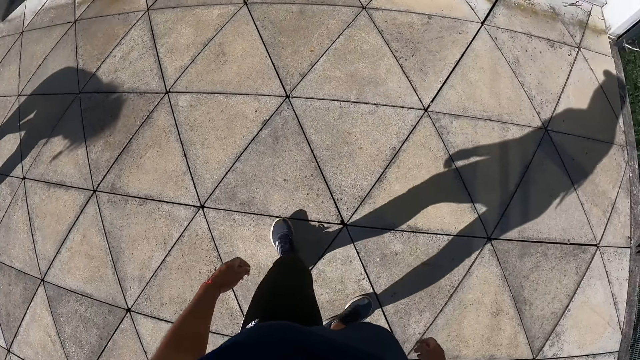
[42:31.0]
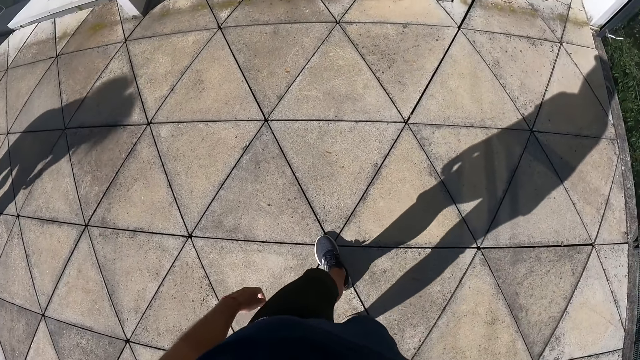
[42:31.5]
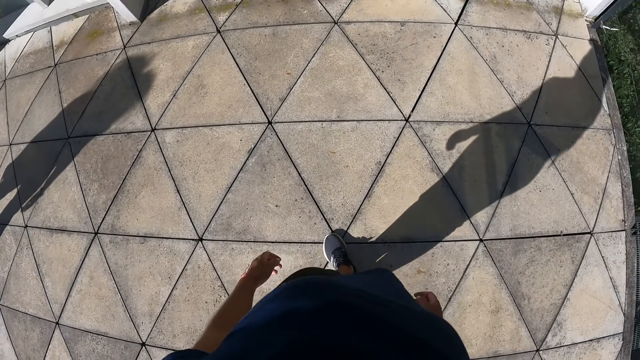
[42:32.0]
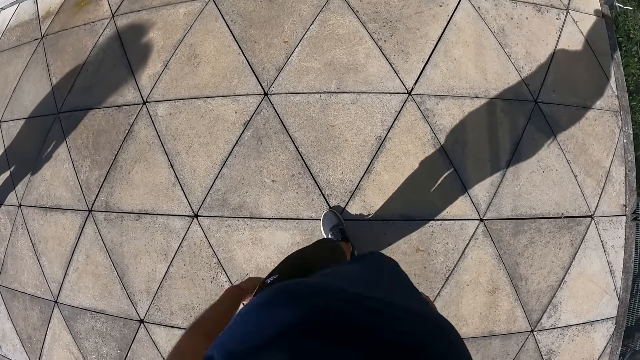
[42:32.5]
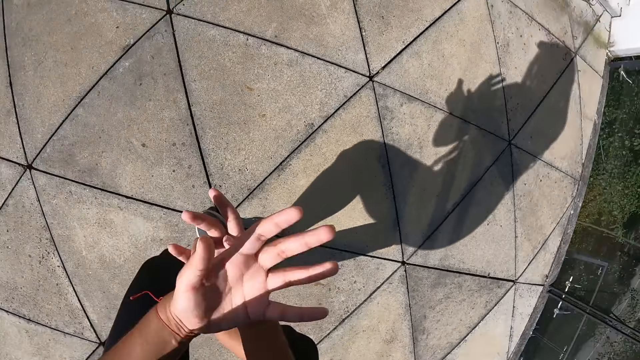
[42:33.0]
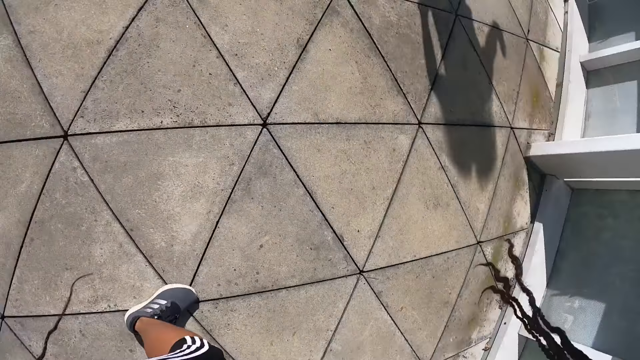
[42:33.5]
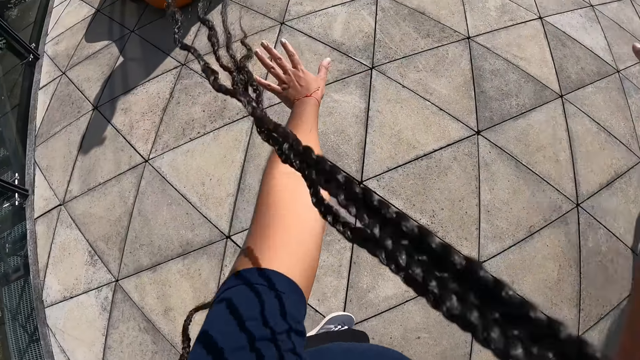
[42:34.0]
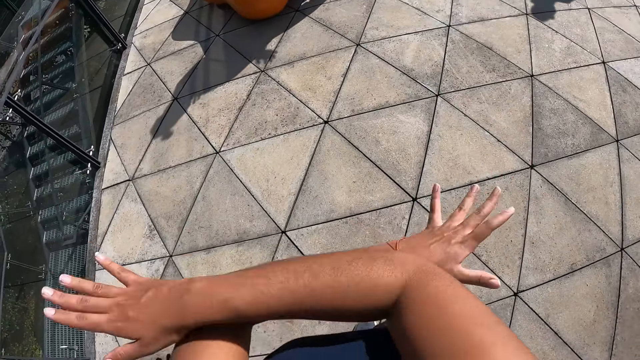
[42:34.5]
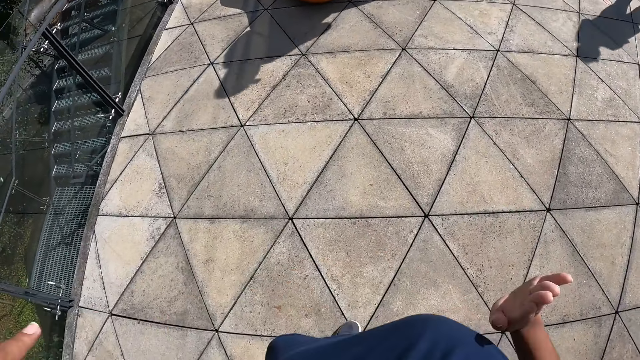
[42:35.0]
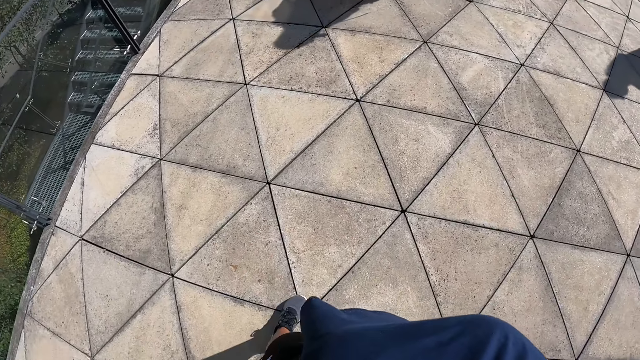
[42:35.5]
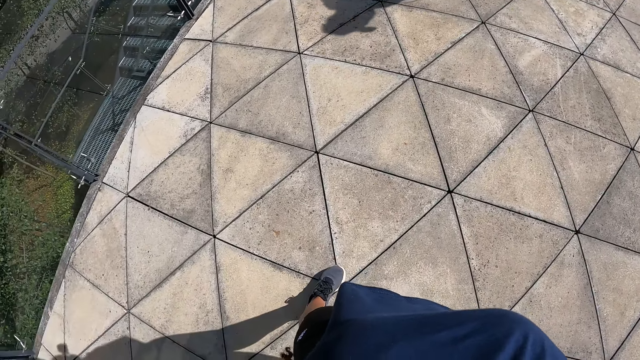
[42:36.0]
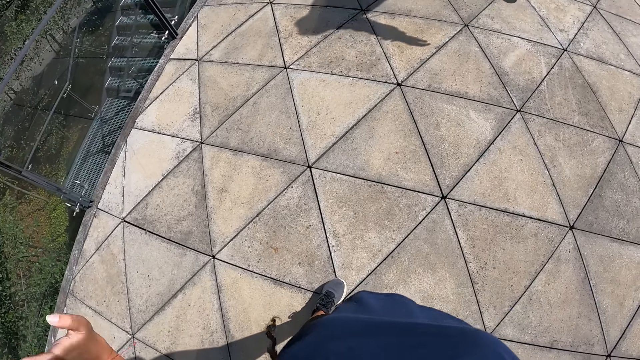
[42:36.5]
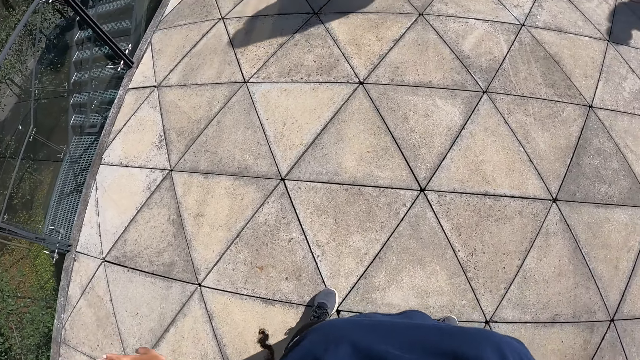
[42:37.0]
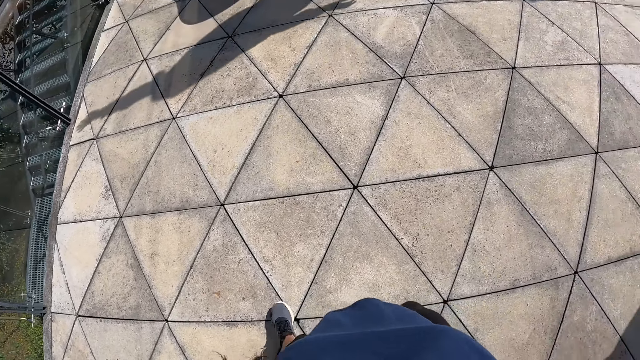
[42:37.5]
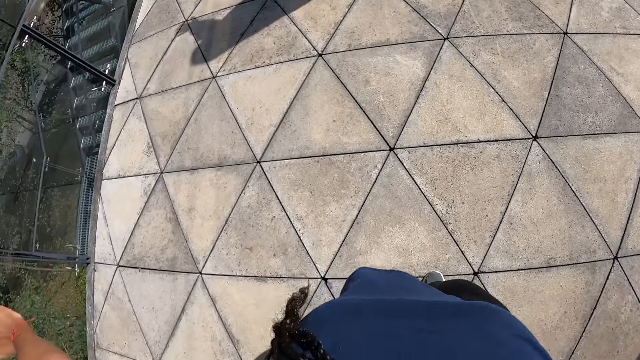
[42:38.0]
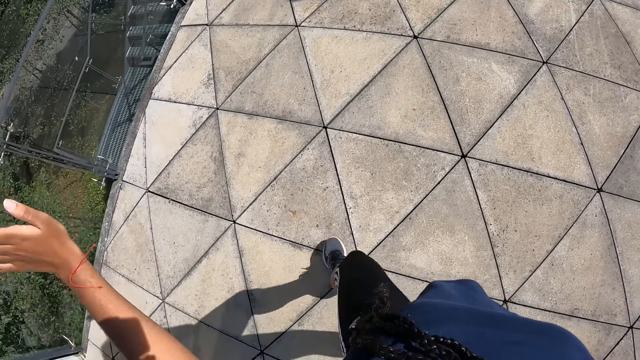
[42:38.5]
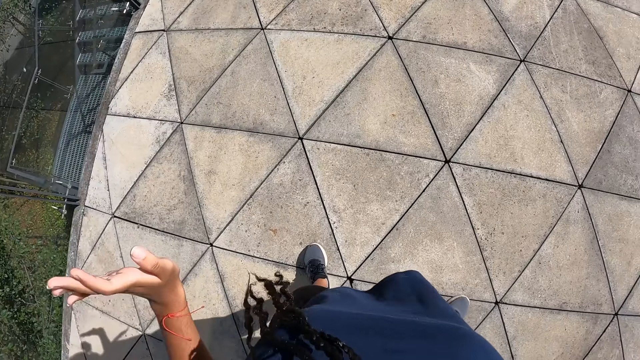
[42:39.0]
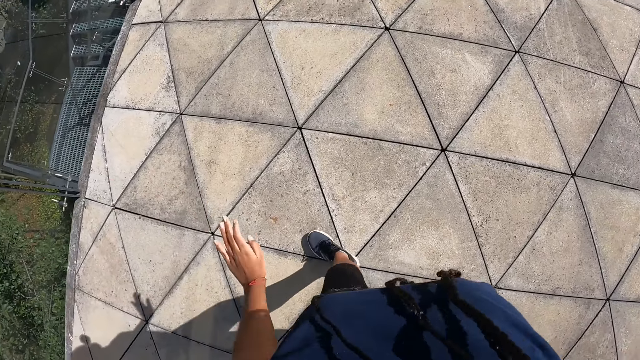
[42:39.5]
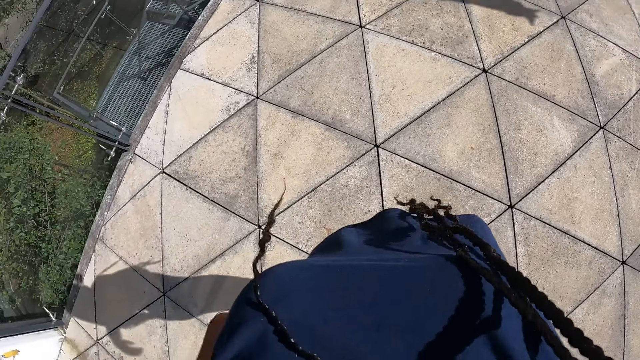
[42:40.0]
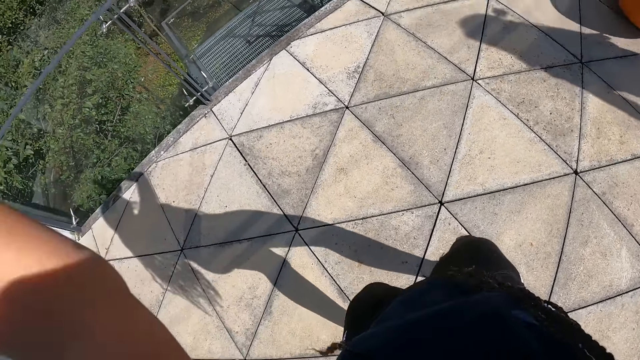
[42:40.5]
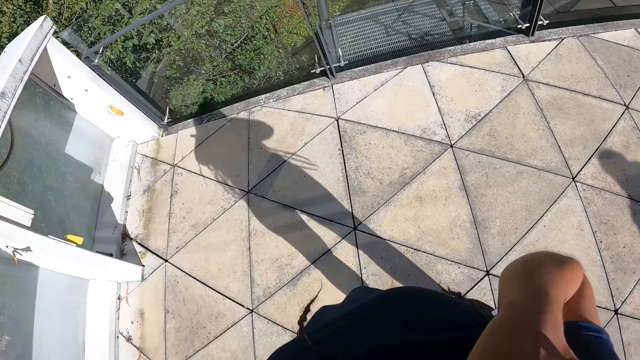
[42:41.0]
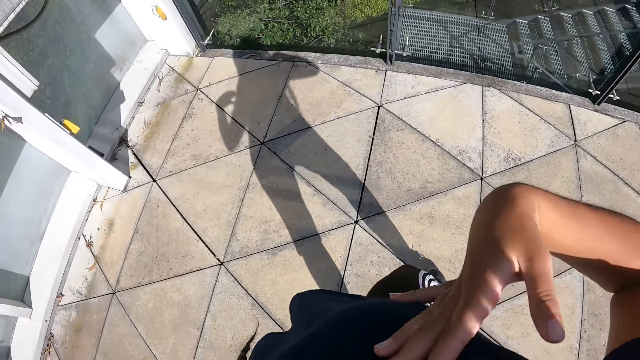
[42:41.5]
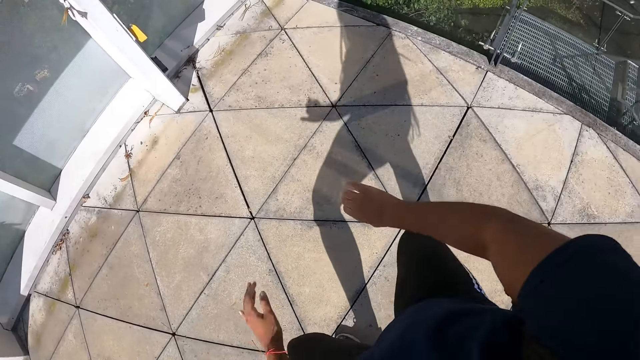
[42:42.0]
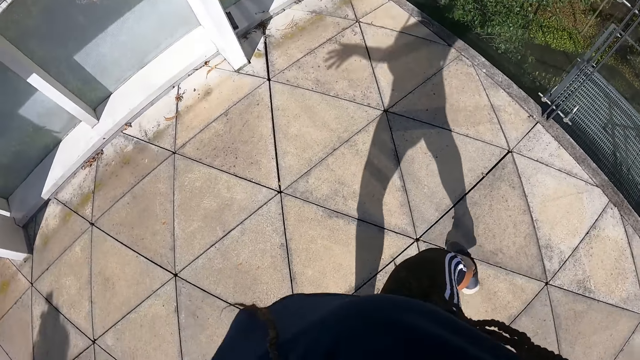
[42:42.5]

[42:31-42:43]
The camera wearer dances.

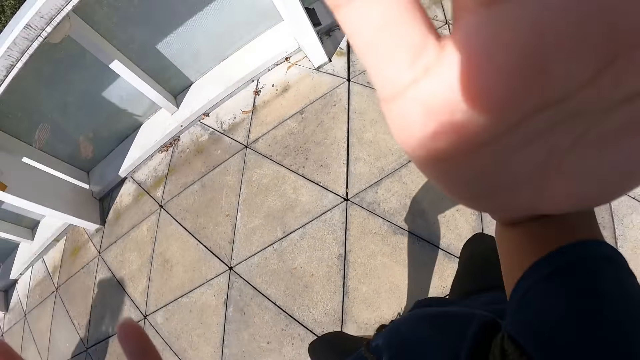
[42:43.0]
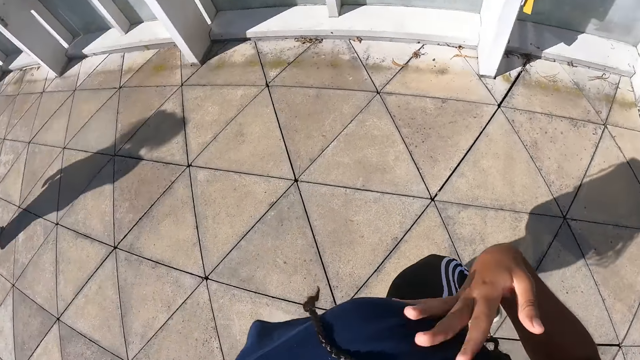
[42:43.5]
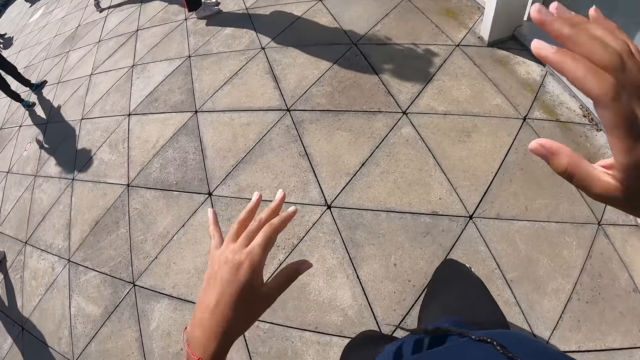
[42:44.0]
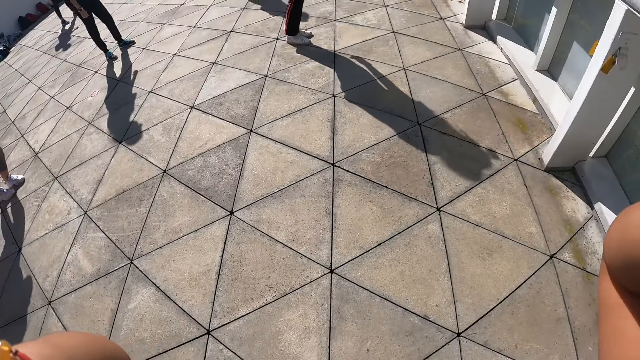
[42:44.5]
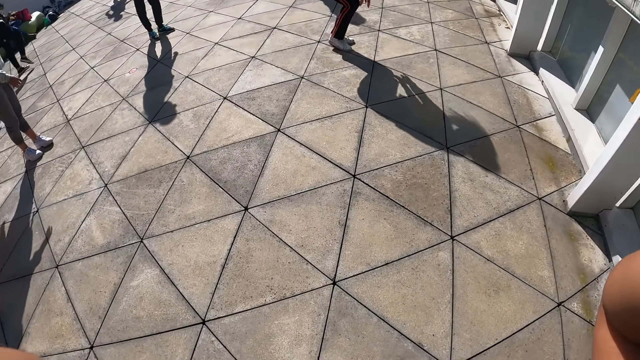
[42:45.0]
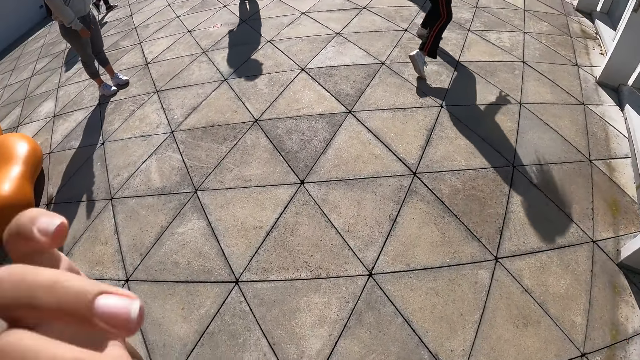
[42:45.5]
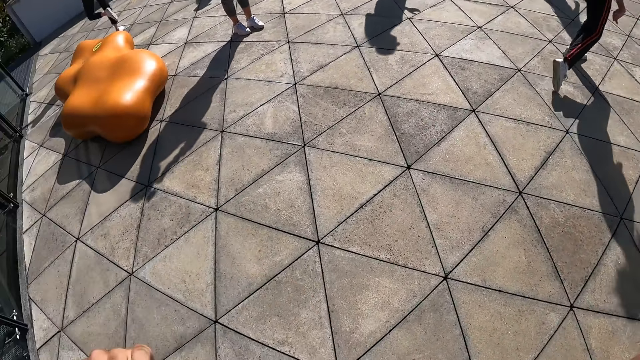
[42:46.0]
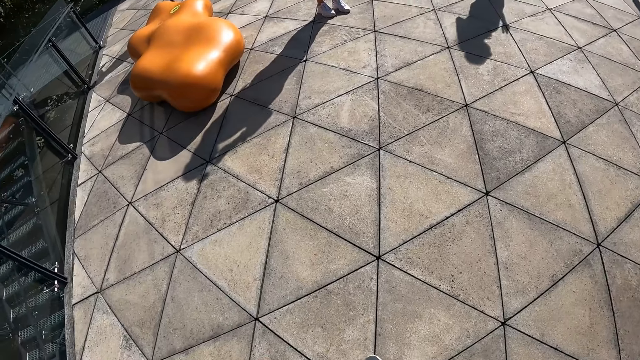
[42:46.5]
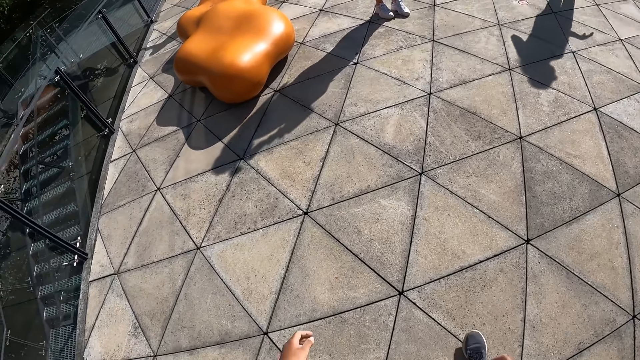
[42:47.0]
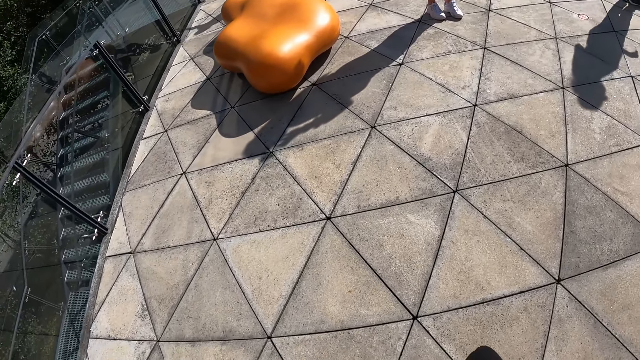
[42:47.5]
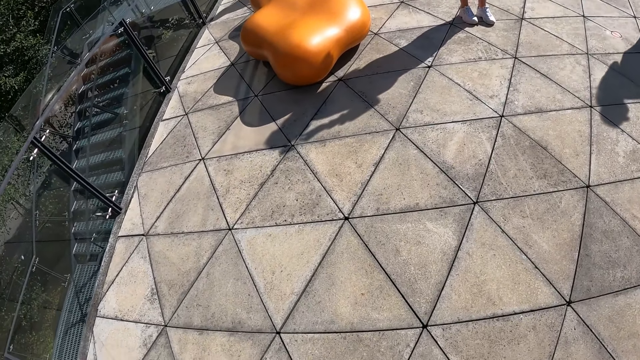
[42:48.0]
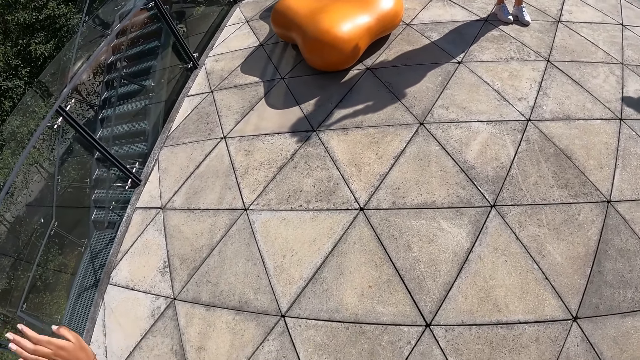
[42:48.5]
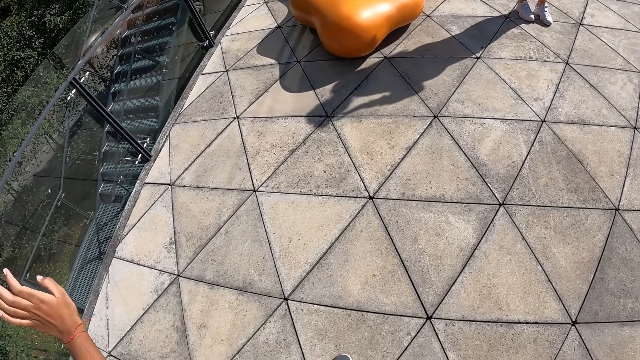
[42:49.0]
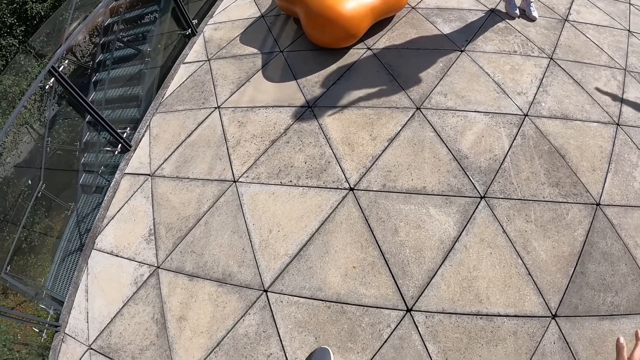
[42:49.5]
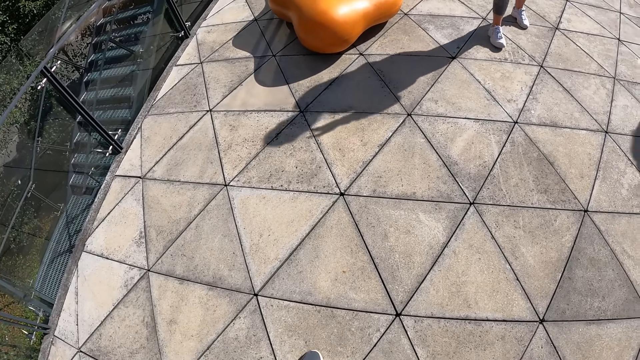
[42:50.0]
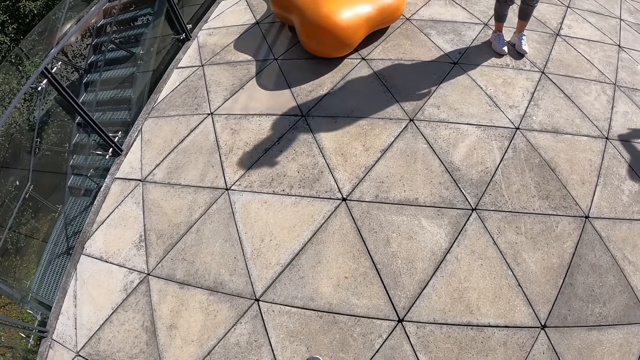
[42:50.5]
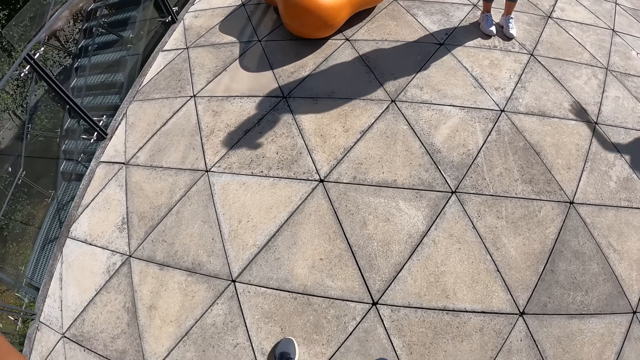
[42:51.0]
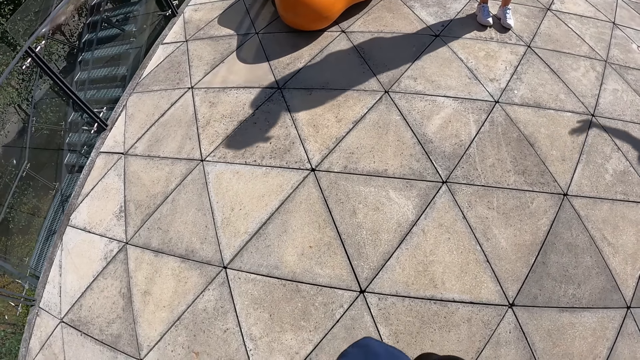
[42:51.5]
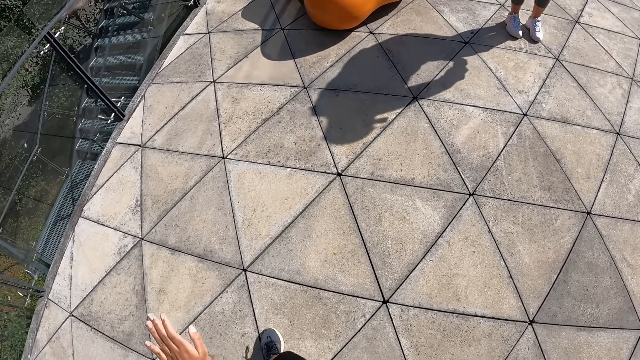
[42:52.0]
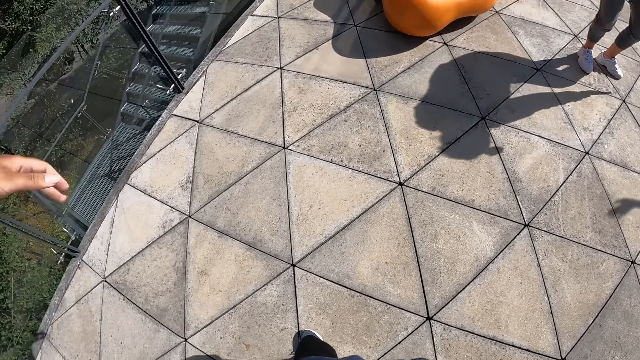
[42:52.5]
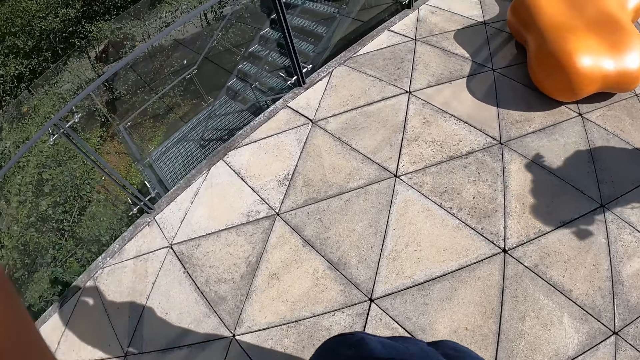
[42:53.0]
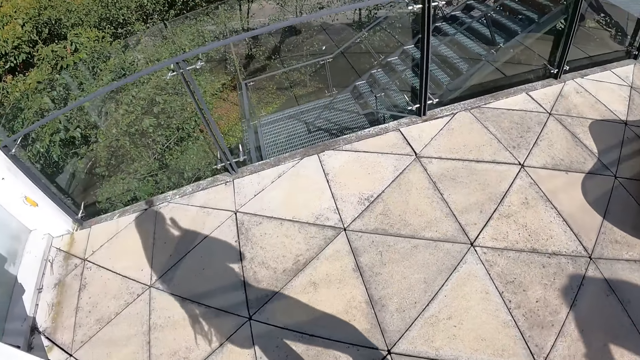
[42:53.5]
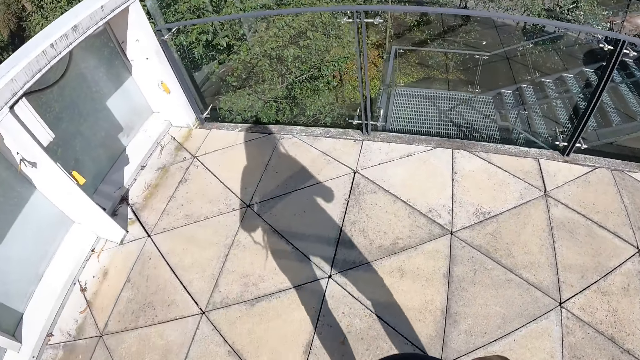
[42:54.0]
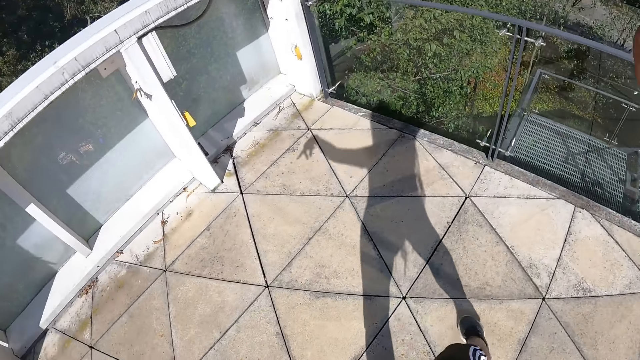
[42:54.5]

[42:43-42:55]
The woman dances on the balcony with the group of people. The woman moves. The camera wearer dances on the balcony.
